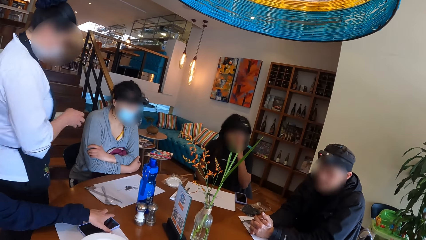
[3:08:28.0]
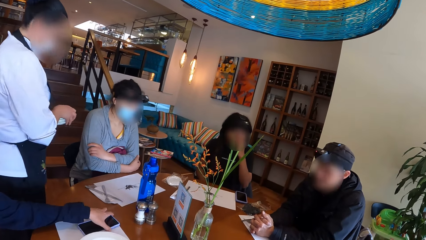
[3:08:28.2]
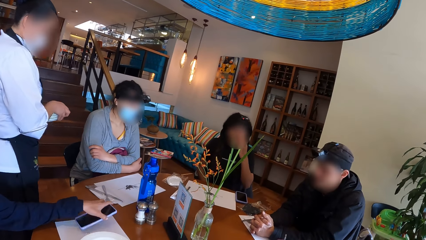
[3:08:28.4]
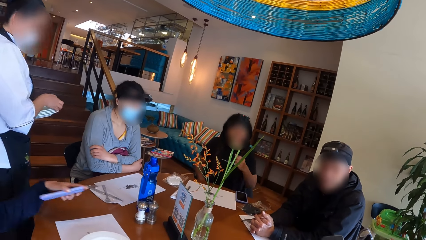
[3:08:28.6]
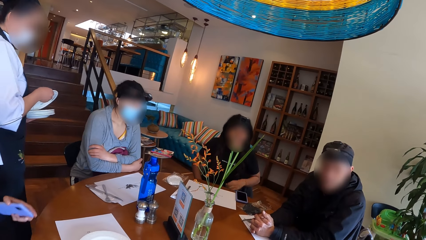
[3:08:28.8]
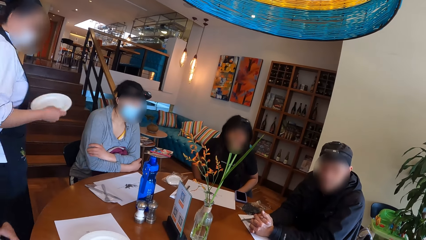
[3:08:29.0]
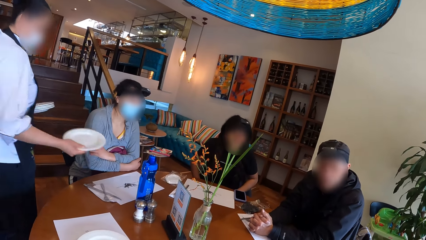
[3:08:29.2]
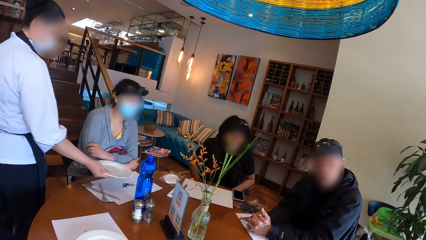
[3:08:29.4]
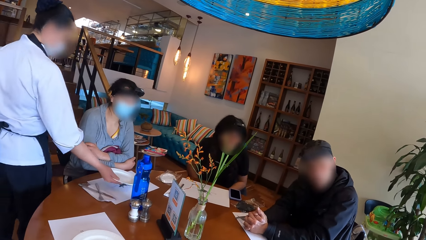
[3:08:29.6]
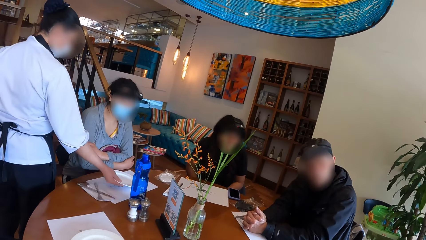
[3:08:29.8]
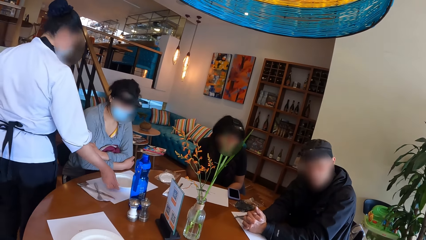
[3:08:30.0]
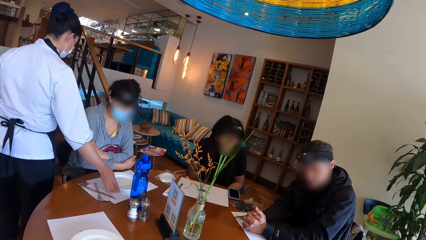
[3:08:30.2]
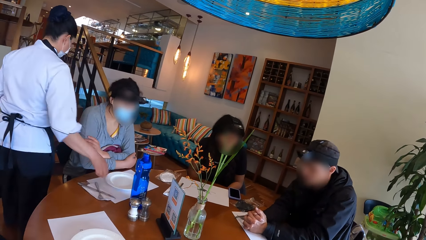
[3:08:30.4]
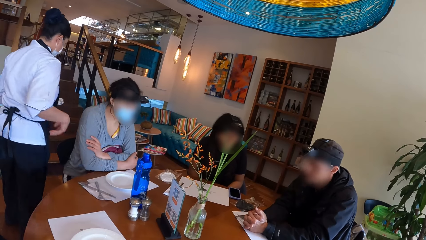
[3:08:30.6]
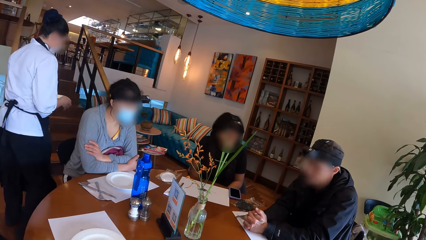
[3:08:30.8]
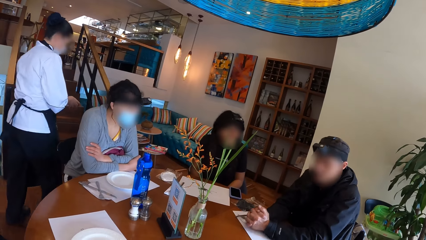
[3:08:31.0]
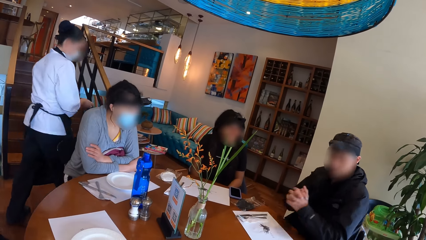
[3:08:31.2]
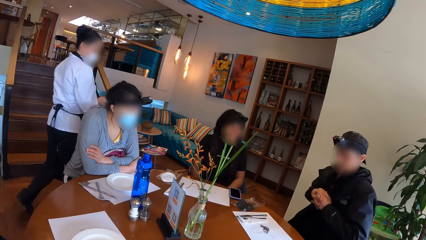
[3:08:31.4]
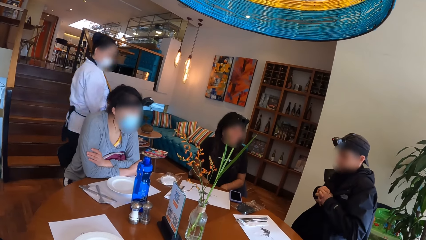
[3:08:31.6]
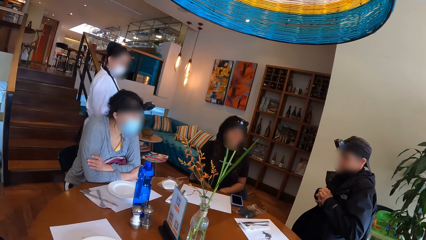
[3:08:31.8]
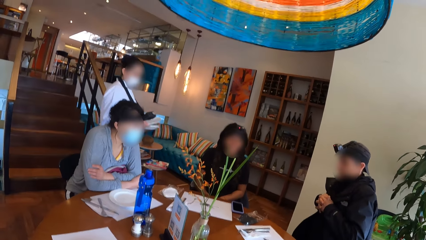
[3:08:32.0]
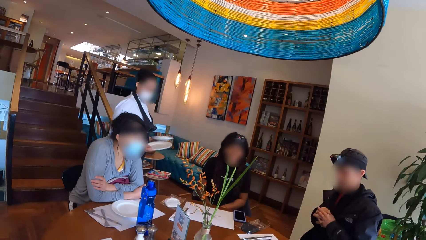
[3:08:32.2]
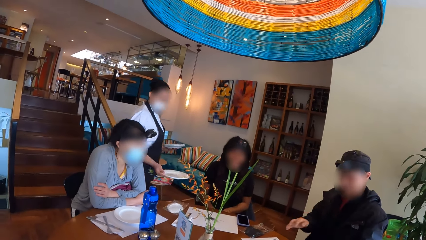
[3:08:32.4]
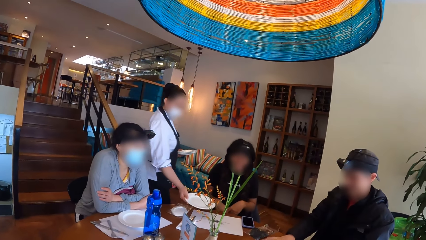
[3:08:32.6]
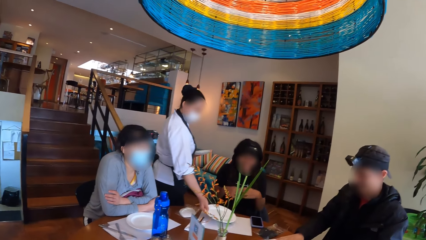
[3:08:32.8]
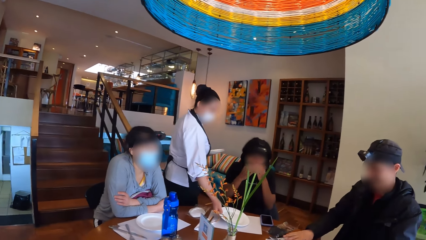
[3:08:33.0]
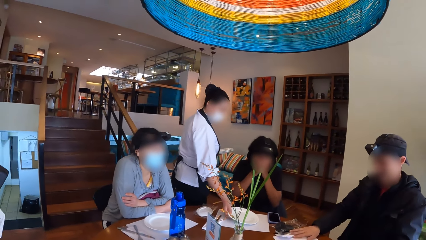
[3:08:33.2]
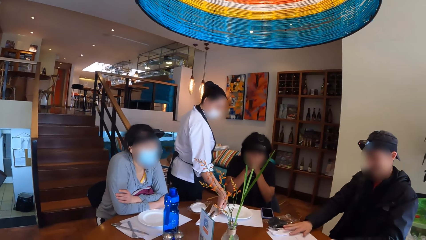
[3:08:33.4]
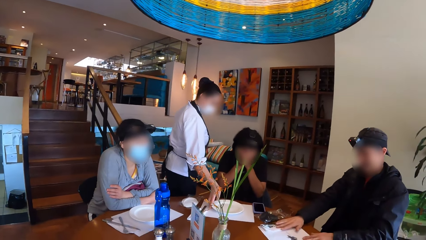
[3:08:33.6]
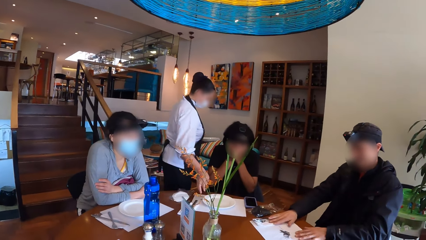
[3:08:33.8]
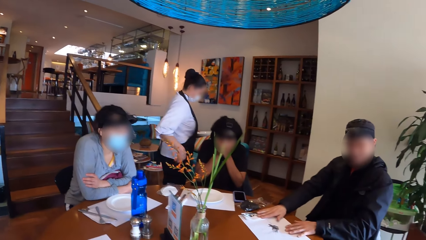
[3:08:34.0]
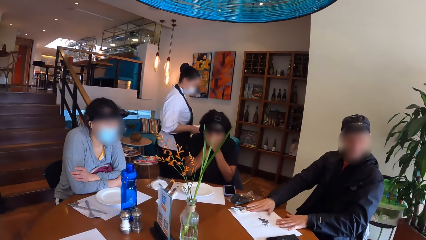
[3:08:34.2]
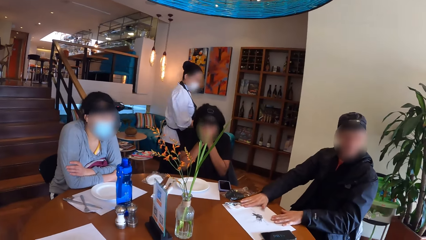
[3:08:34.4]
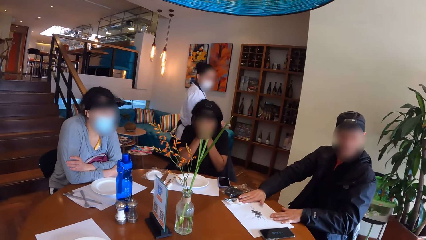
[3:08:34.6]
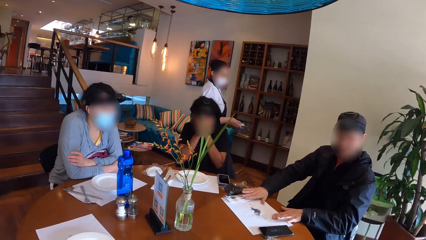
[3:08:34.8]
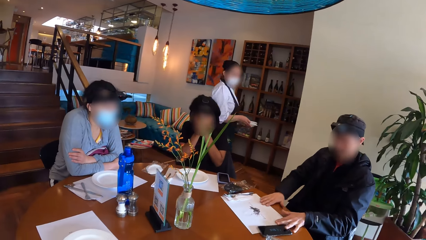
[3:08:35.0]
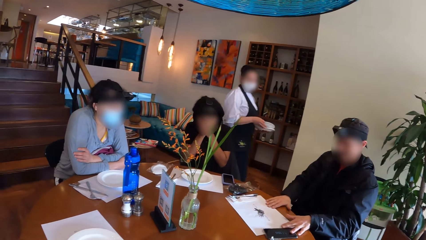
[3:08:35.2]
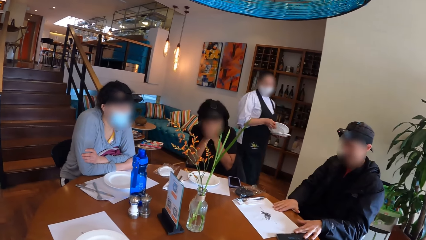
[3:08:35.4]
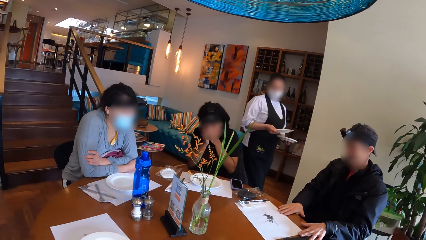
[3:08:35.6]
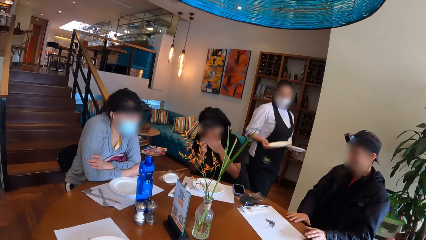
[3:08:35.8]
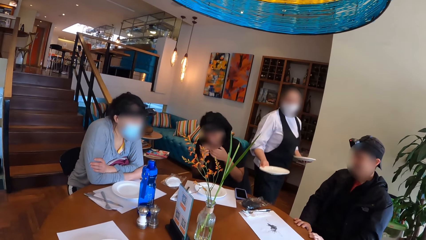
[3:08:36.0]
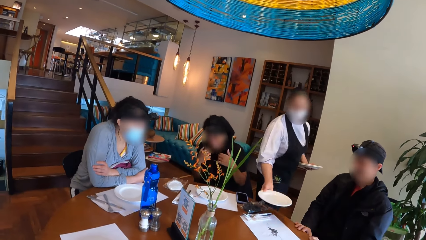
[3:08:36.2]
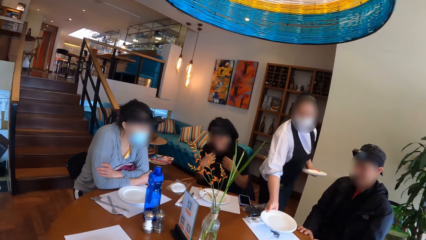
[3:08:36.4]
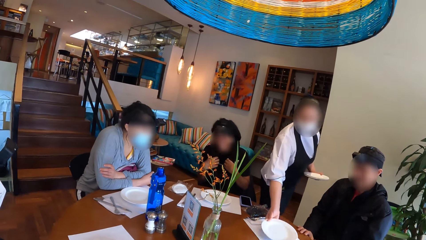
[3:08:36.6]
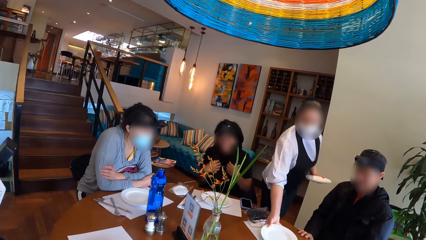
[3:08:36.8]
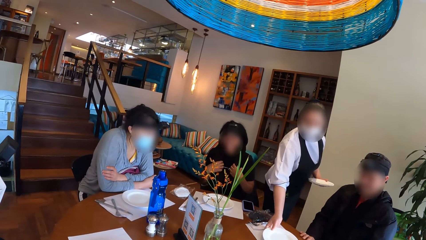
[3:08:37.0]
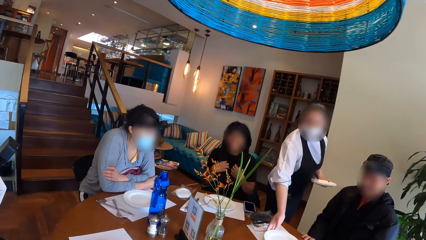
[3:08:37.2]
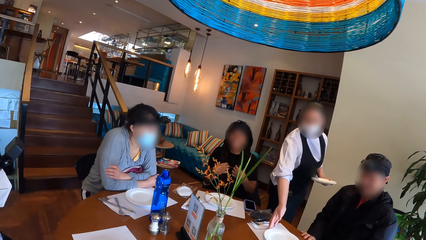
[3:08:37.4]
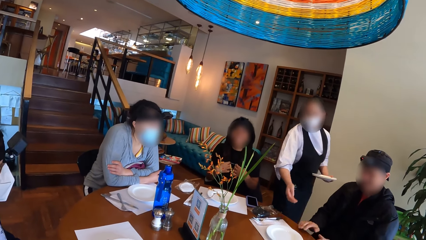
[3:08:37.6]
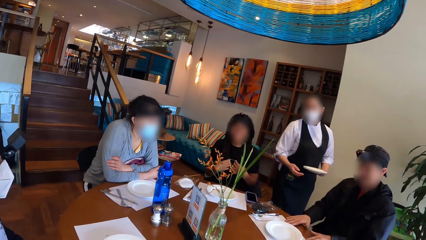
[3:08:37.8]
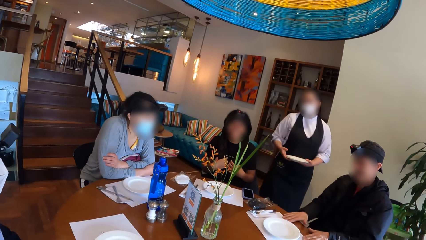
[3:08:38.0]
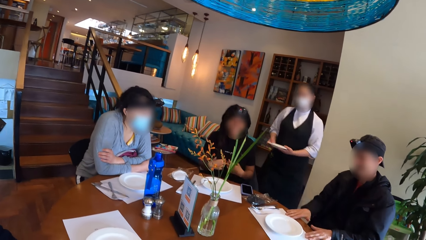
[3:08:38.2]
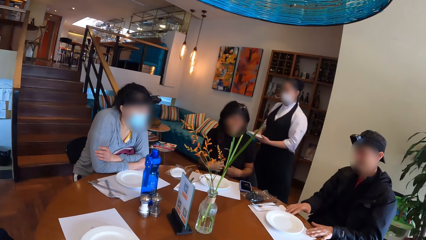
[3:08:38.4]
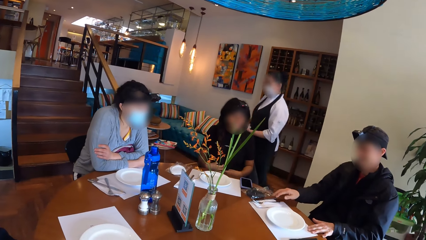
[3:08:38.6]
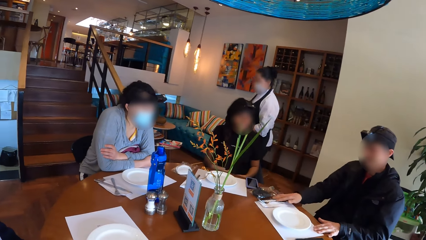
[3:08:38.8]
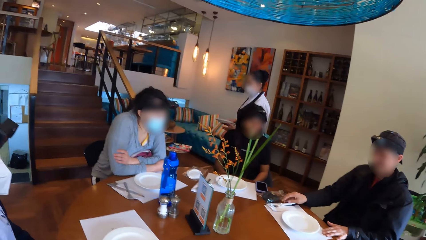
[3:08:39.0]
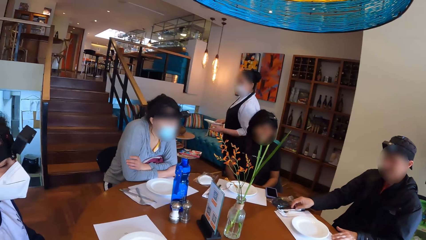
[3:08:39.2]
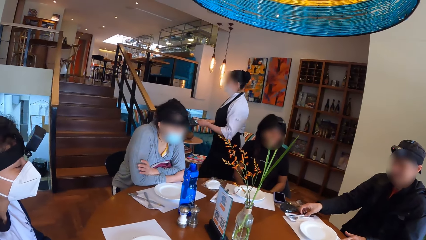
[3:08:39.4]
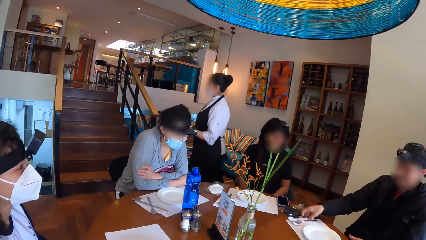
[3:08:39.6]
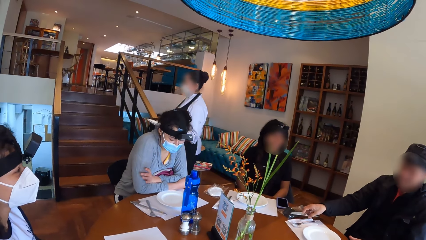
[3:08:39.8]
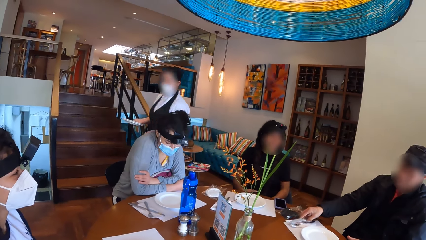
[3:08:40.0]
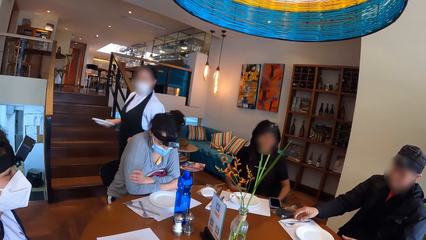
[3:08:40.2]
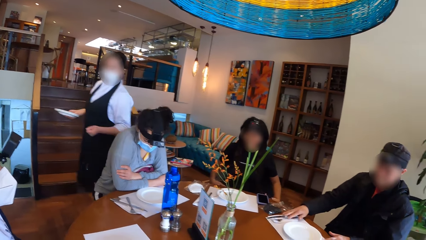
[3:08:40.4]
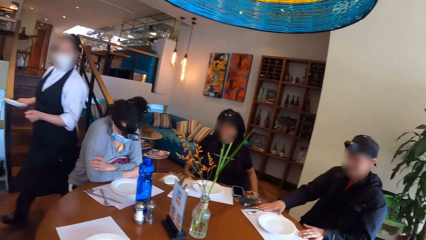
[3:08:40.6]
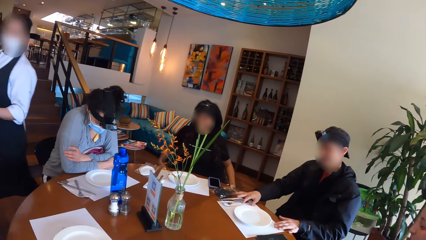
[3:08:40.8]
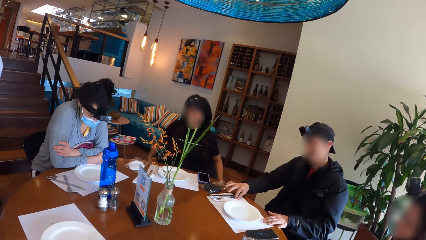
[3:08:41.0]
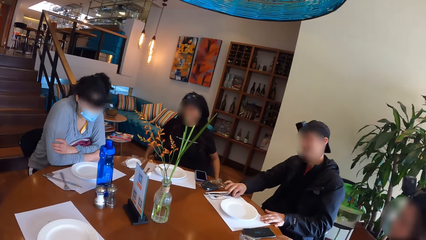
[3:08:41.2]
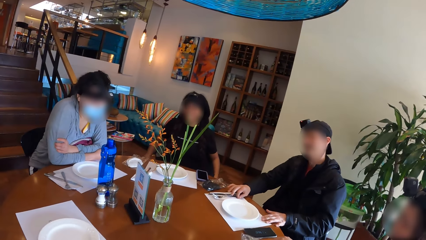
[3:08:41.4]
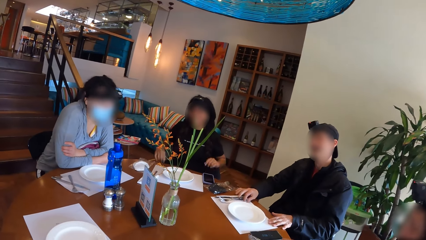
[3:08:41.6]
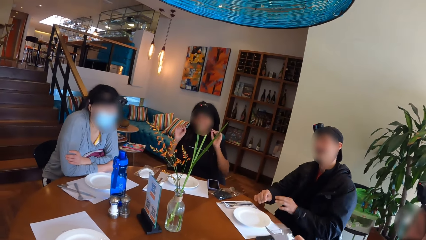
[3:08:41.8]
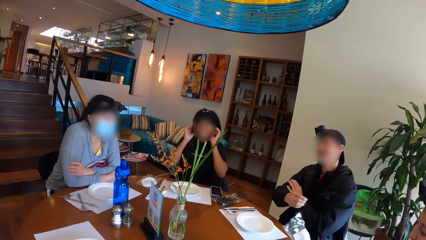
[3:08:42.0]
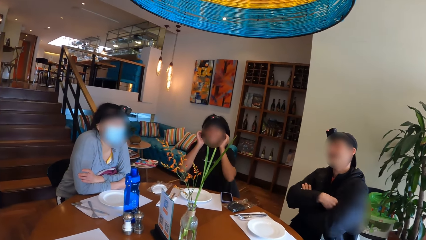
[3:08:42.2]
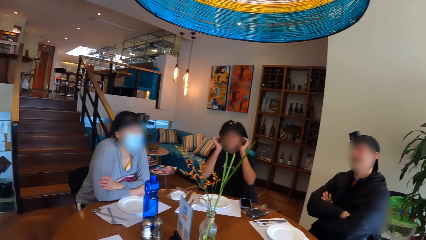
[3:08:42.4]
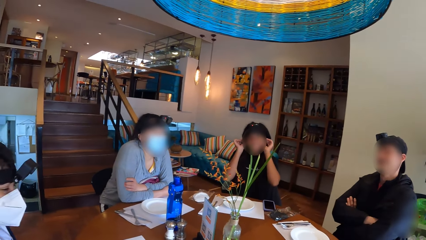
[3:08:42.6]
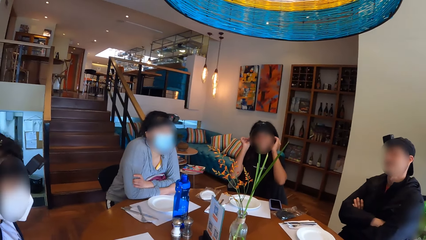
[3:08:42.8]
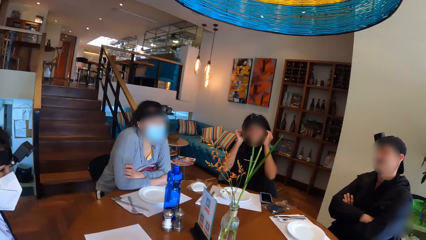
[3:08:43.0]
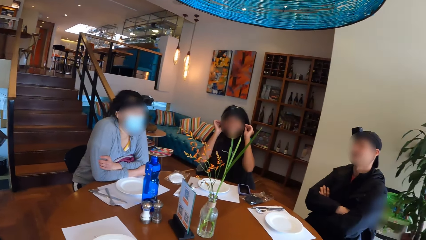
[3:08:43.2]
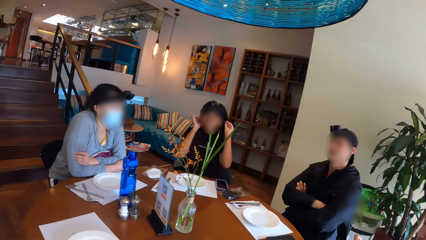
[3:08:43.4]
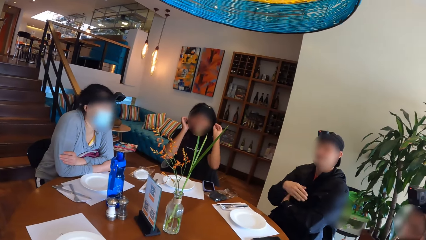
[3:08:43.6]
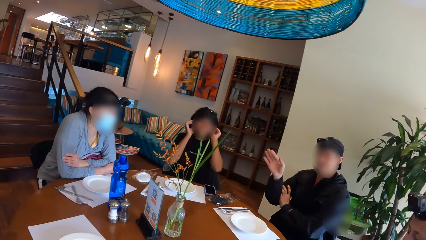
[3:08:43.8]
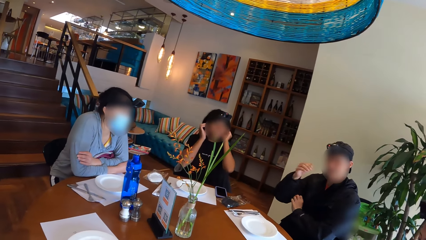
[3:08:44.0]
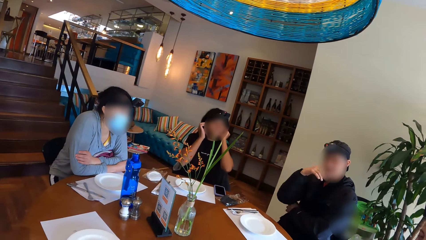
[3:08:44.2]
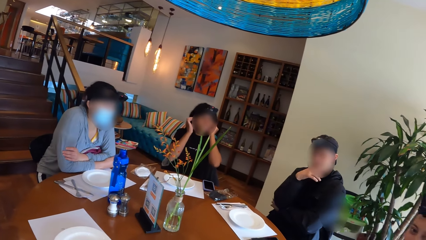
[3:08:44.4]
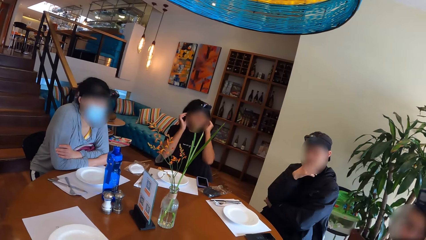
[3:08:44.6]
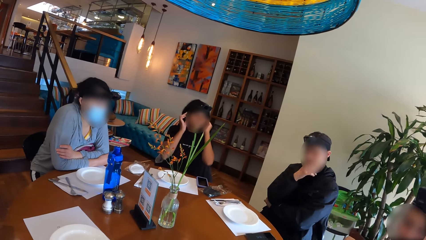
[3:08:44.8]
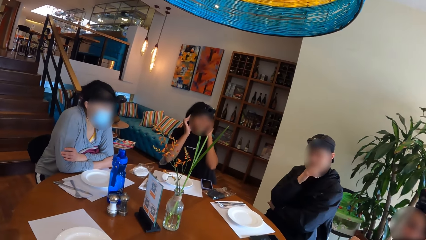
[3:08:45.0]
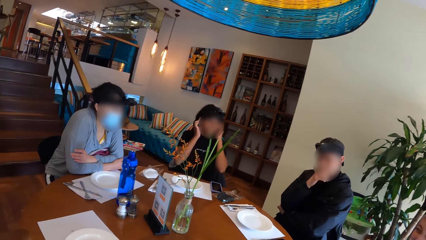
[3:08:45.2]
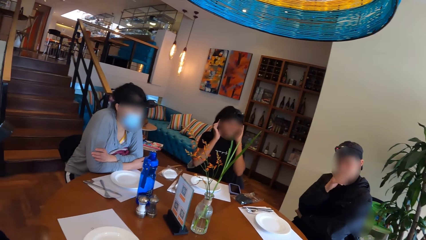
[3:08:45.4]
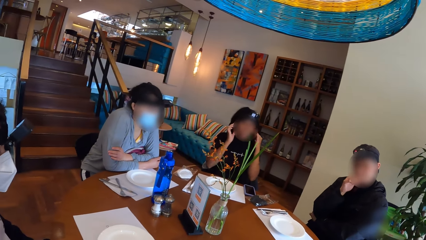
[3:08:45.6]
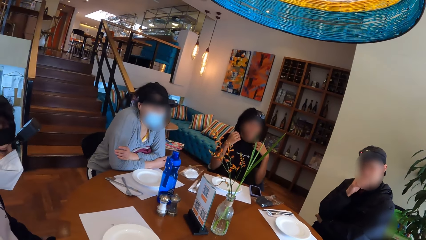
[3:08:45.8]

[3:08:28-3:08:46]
The woman picks a phone from the table with her left hand. The waiter picks a plate from a stack of plates in her left hand using her right hand. The waiter places the plate in her right hand on the table mat in front of another woman. The waiter walks. The waiter picks a plate from a stack of plates in her left hand using her right hand. A third woman touches her face with her hands. The waiter places the plate in her right hand on the table mat in front of the third woman. A man arranges the table mat in front of him. The waiter picks a plate from a stack of plates in her left hand using her right hand. The waiter places the plate in her right hand on the table mat in front of the man. The man adjusts the table mat in front of him. The waiter walks away from the group of people on the table. The man moves a knife on the table. A woman touches her hair. The man folds his hands on his chest. The third woman touches her face with her hands. The camera wearer looks around. They interact with the group of people on the table. The man moves his hand. The camera wearer looks at the man.
